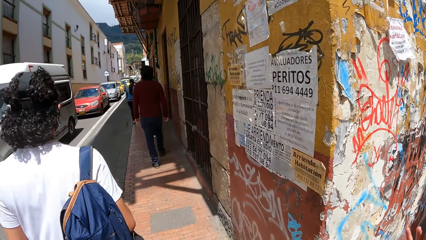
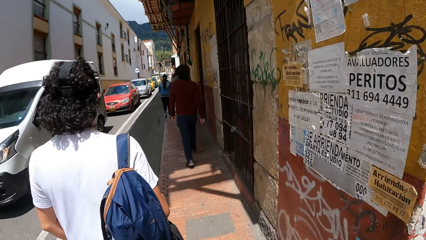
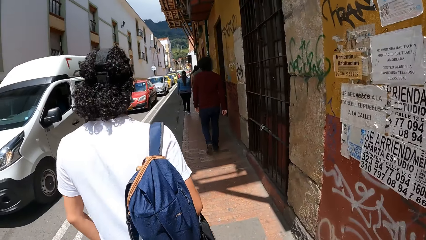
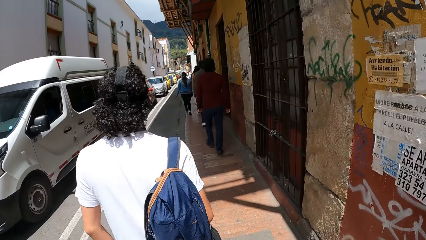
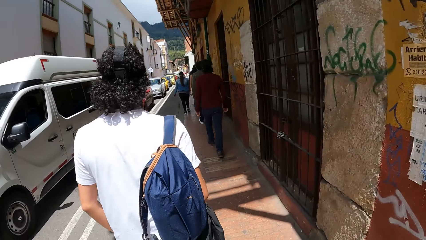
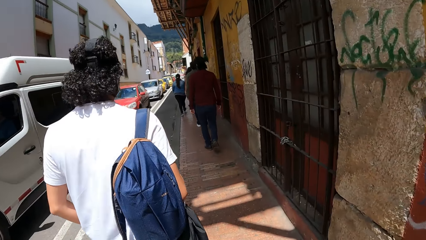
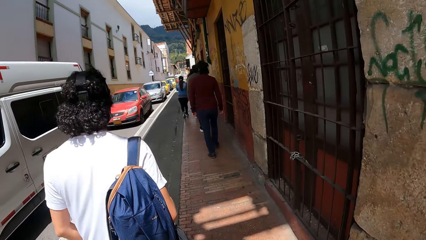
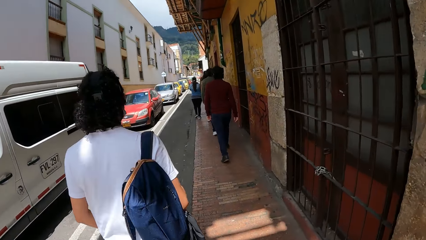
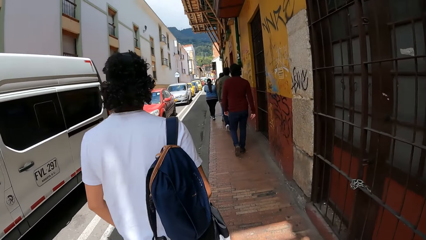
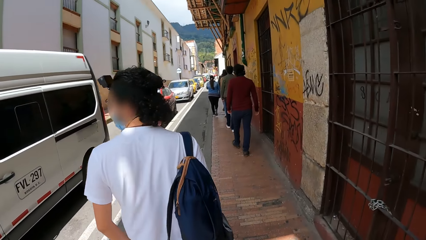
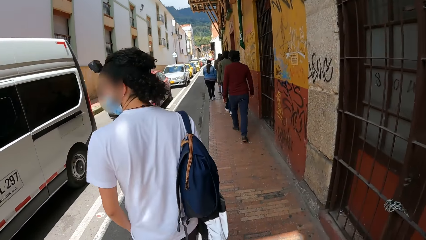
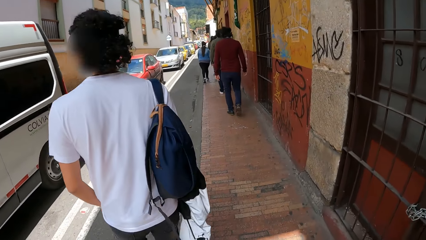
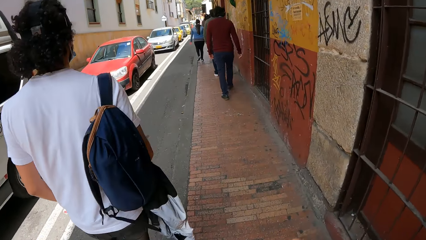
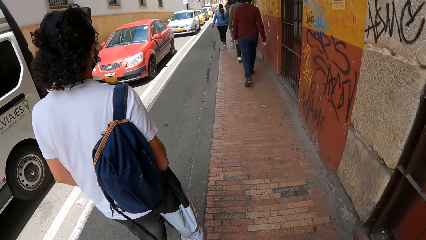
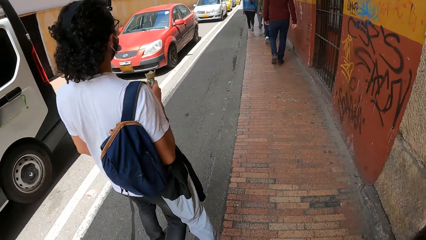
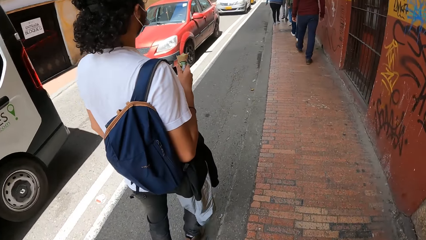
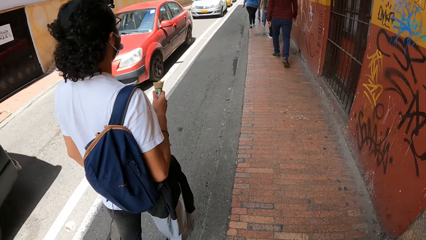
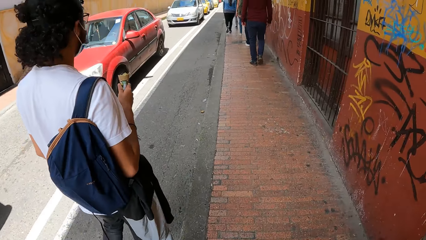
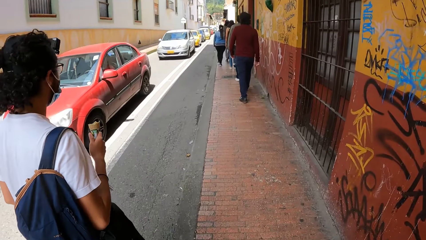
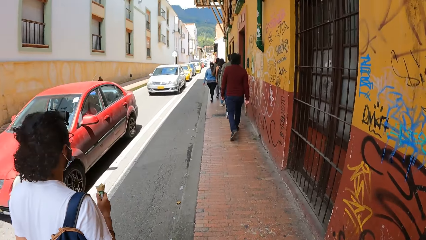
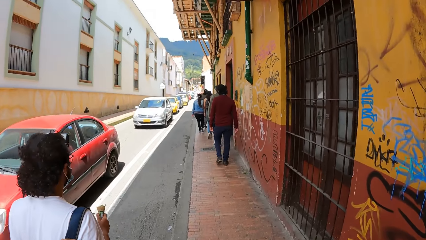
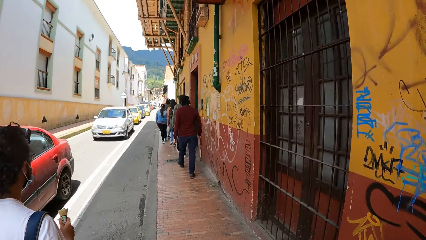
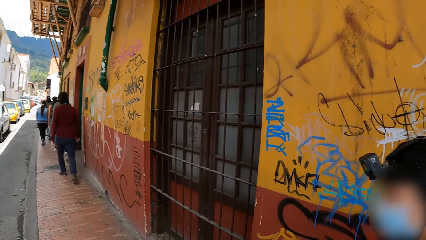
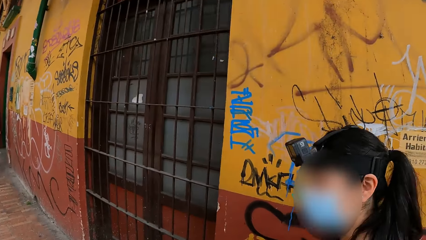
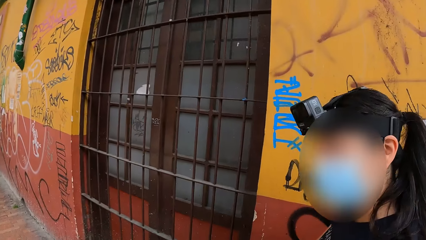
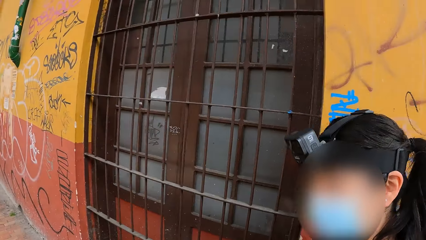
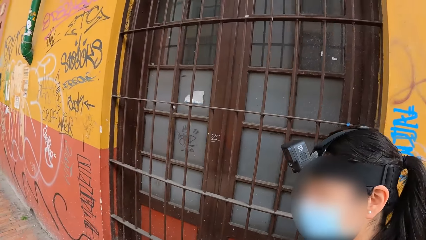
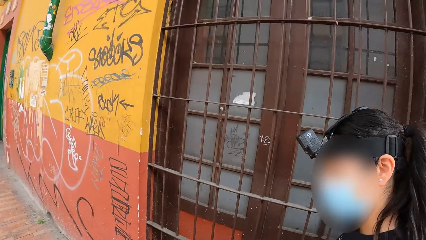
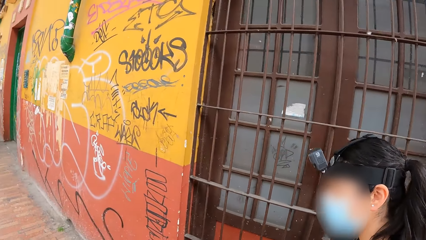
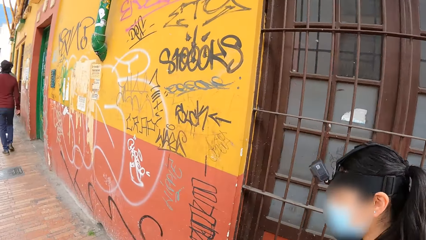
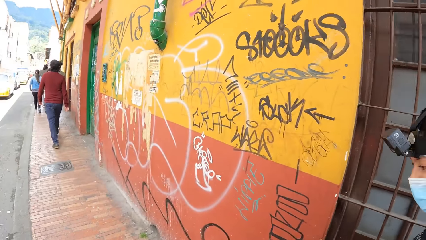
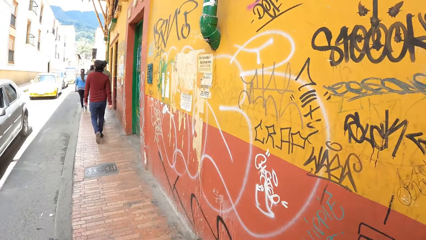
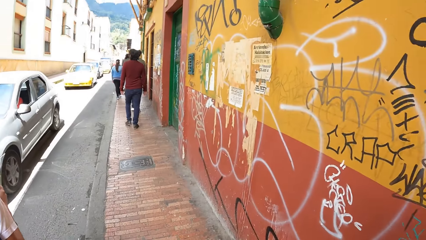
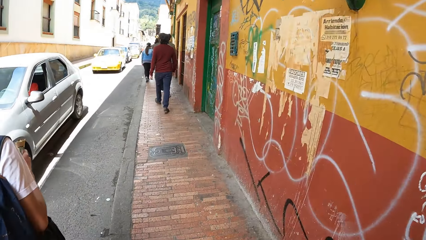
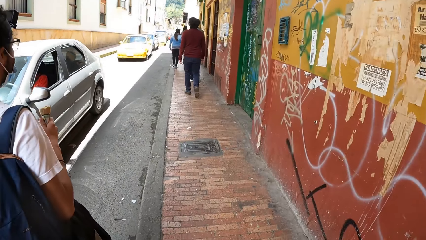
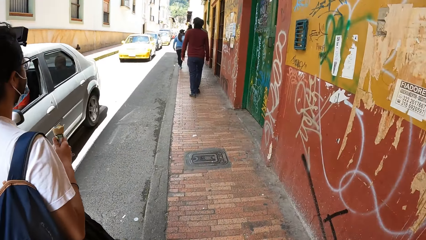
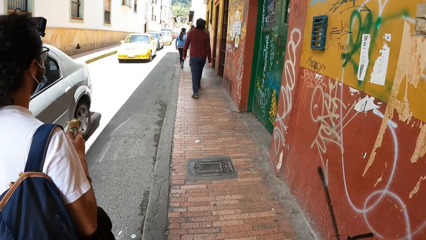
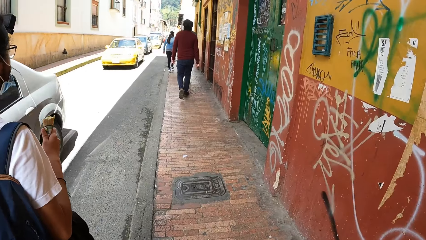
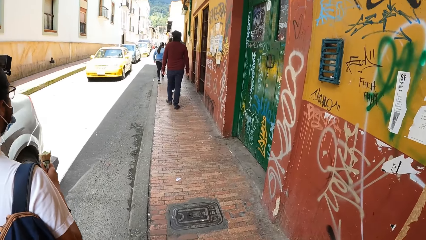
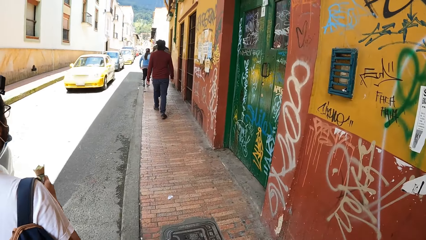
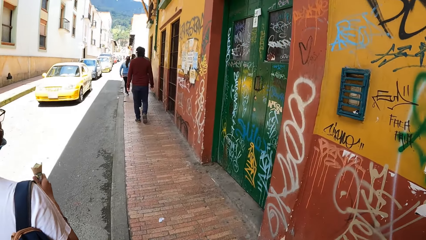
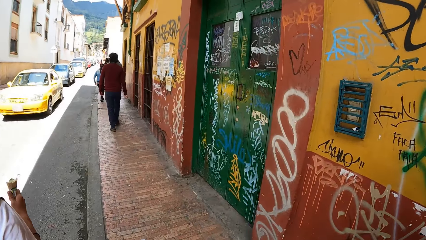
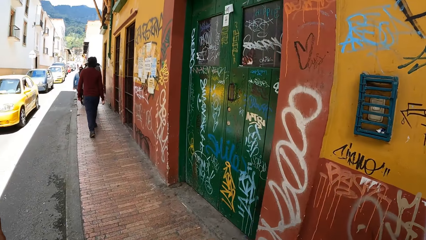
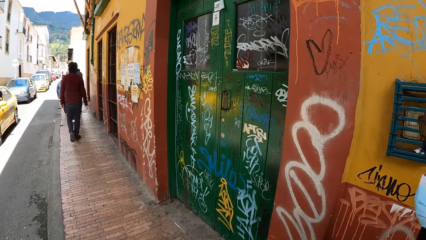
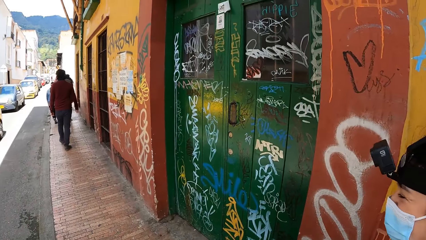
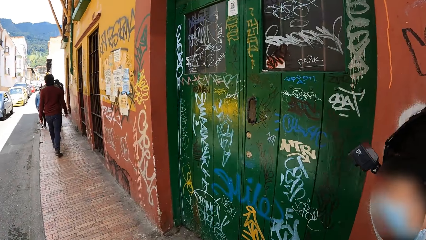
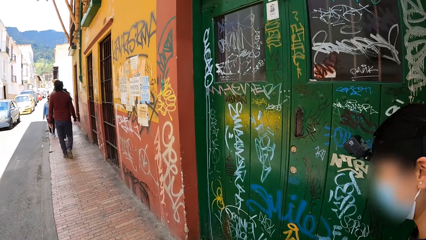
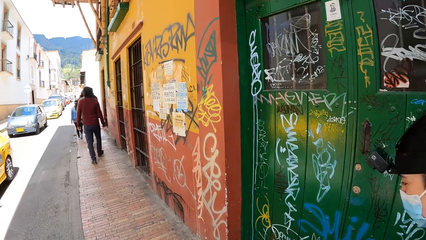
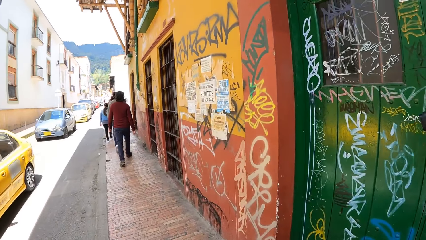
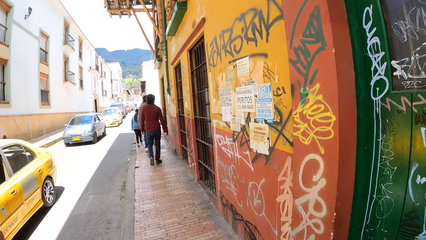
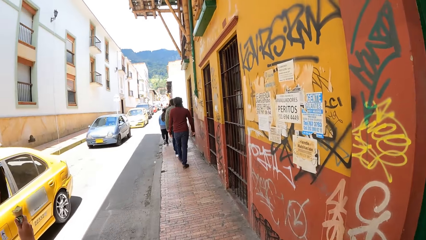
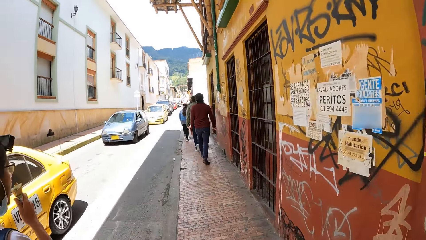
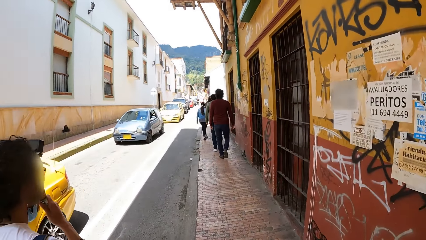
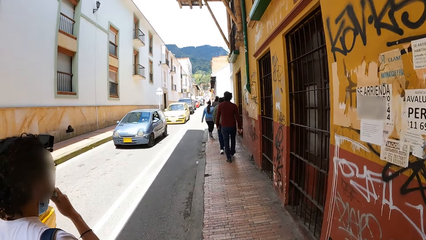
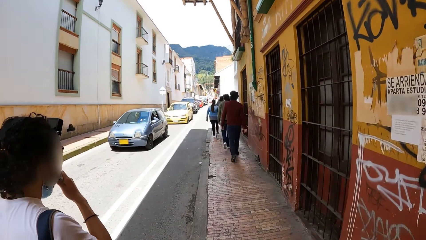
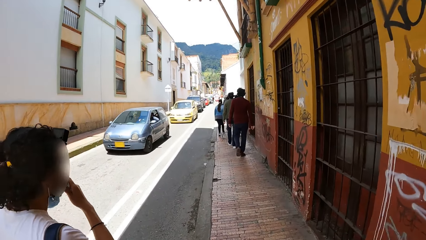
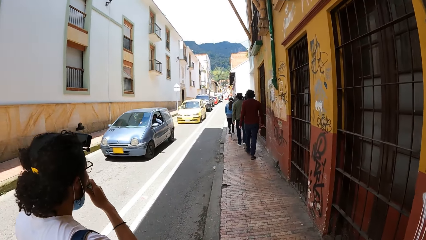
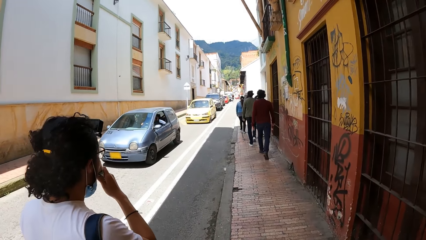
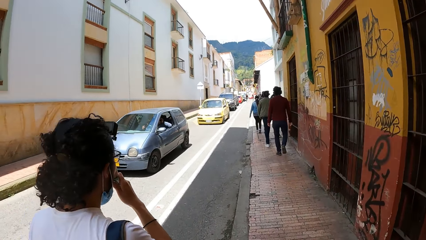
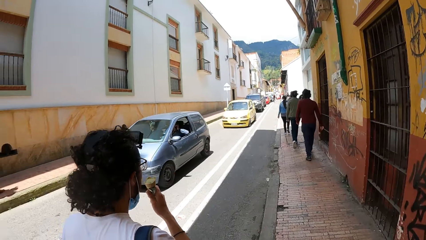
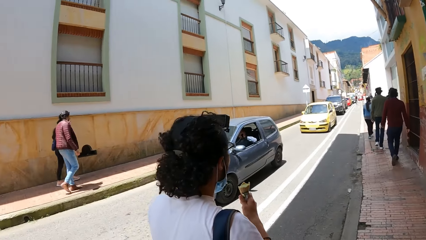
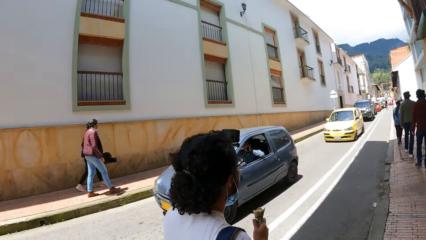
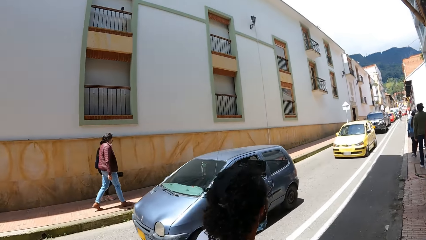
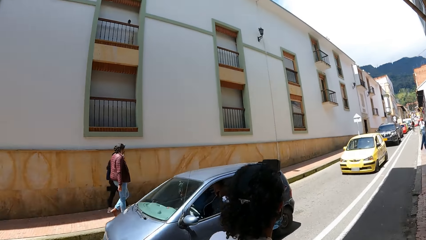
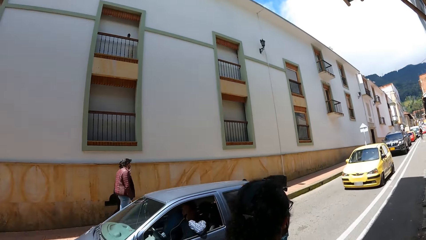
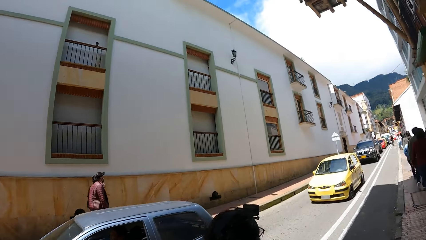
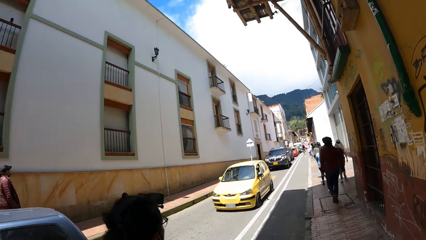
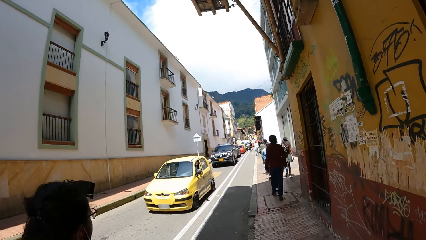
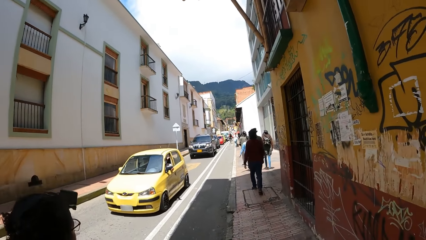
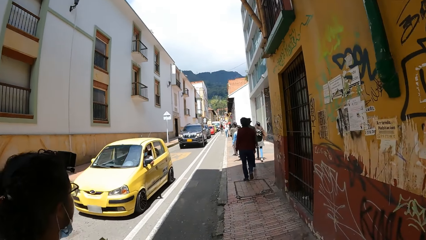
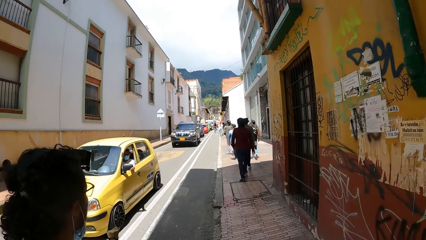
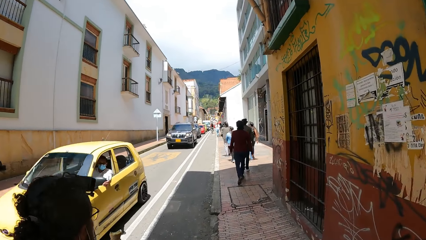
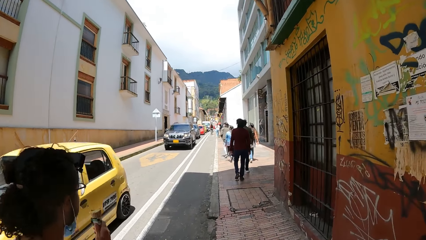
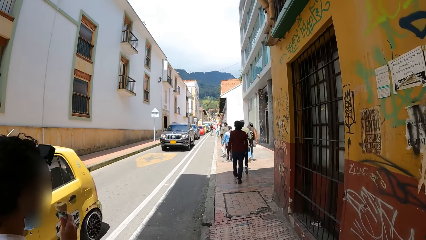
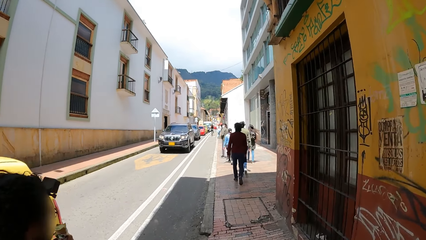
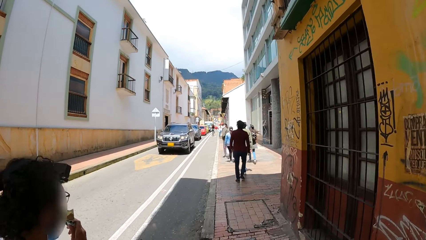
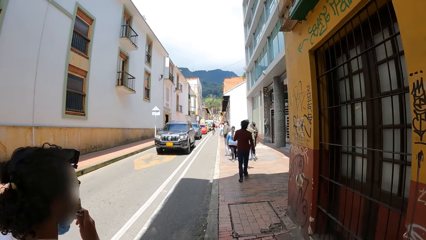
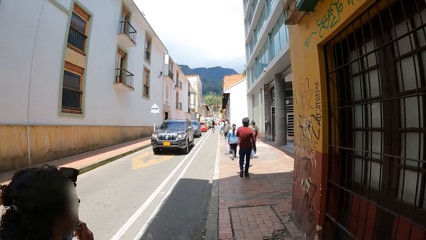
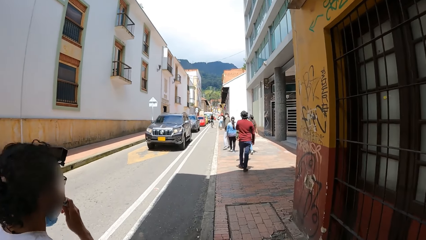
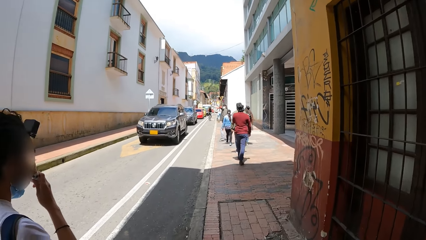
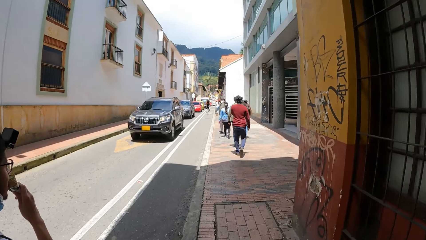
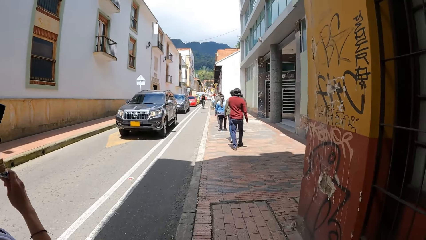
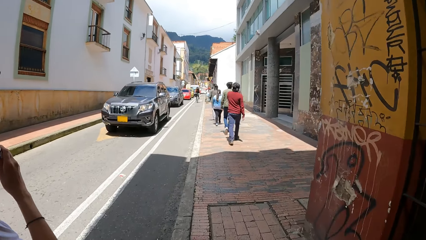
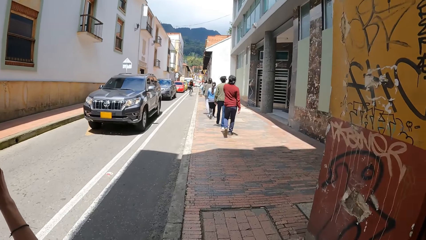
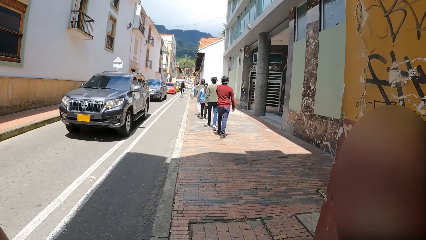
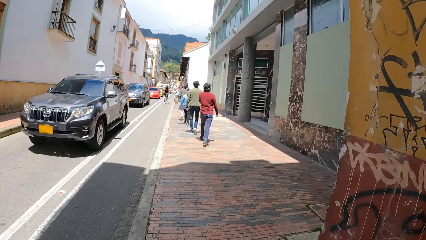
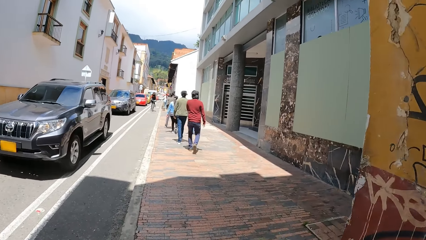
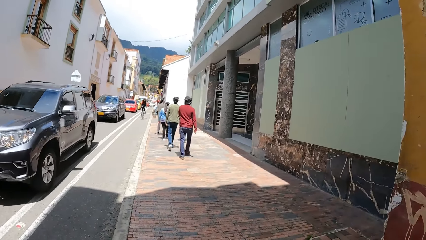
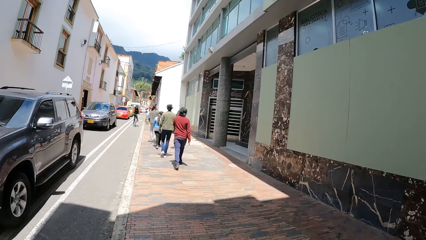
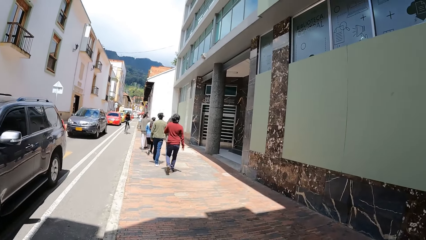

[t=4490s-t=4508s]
The man walks with an ice cream cone in his right hand. The man puts the ice cream cone in his right hand in his mouth.
